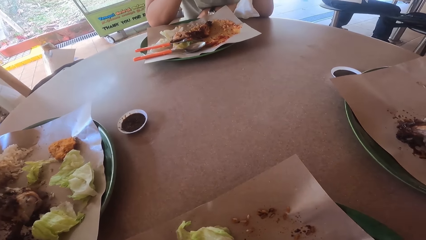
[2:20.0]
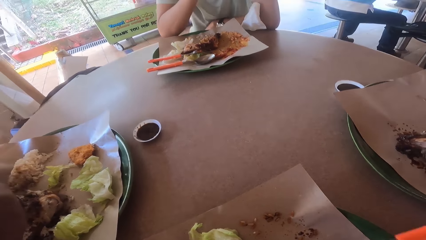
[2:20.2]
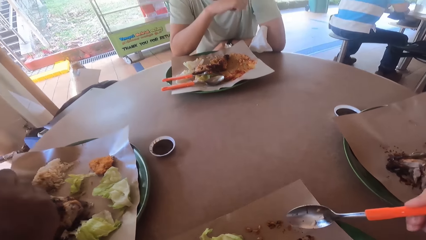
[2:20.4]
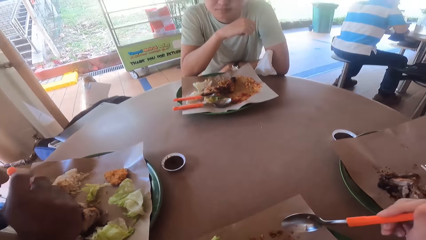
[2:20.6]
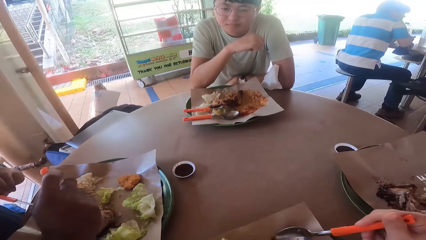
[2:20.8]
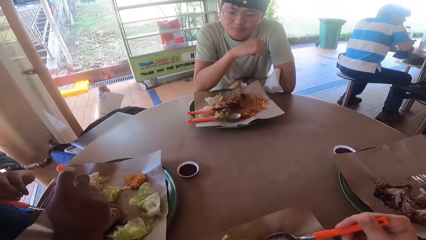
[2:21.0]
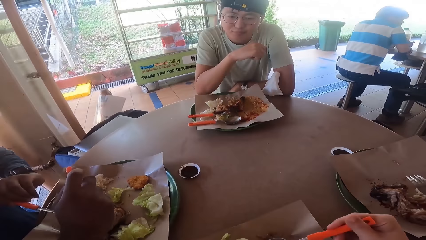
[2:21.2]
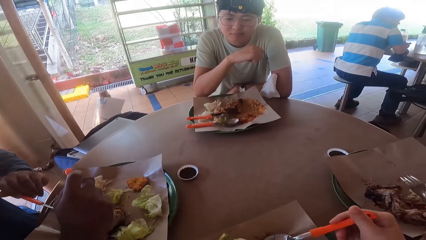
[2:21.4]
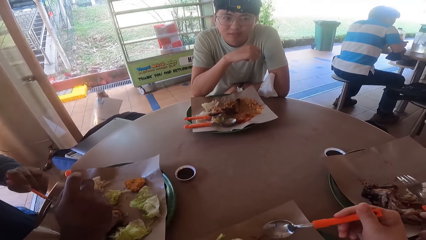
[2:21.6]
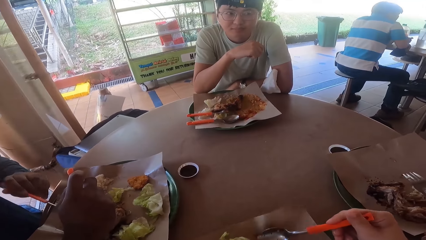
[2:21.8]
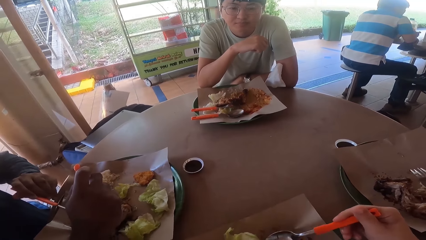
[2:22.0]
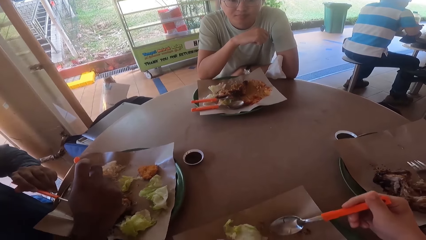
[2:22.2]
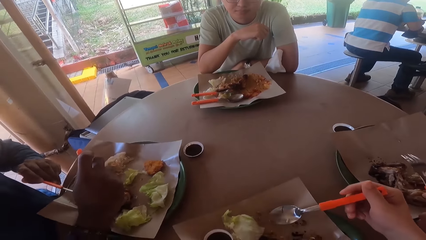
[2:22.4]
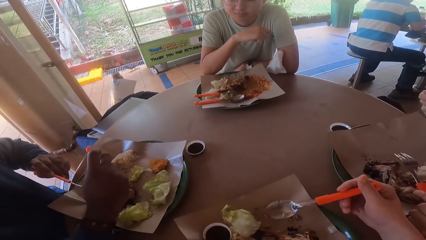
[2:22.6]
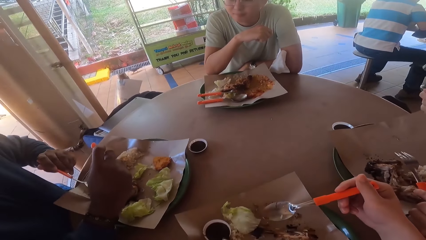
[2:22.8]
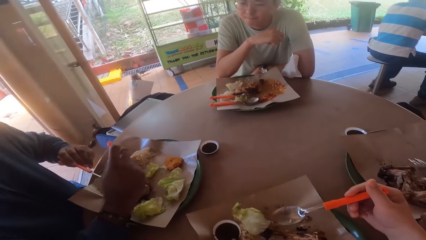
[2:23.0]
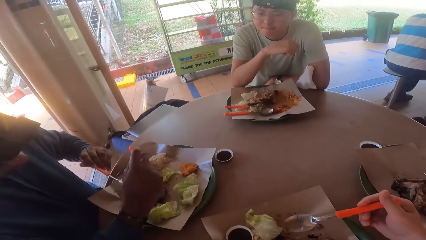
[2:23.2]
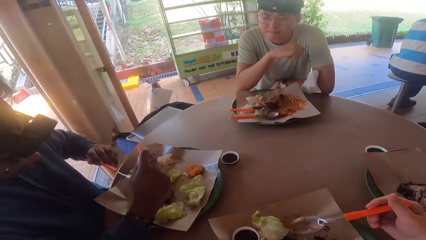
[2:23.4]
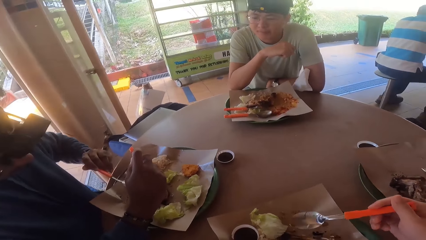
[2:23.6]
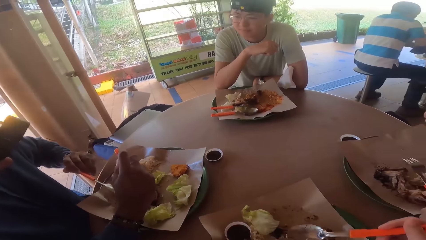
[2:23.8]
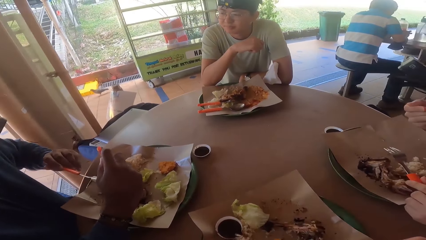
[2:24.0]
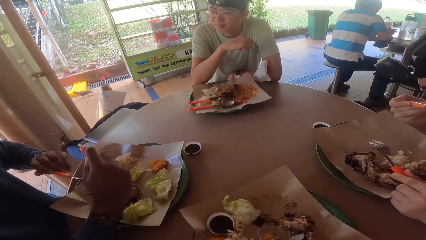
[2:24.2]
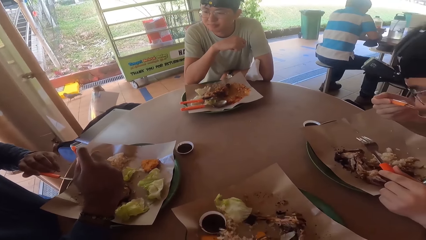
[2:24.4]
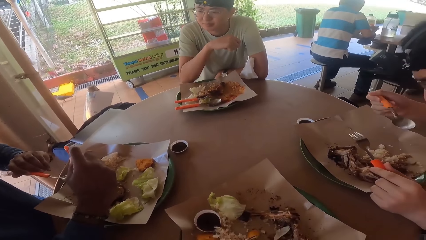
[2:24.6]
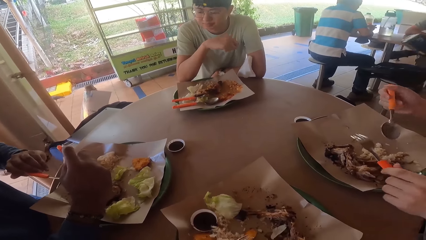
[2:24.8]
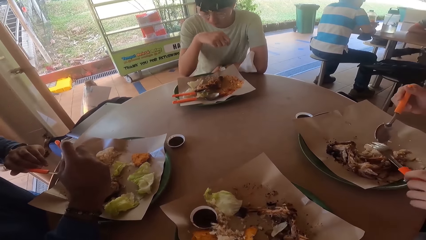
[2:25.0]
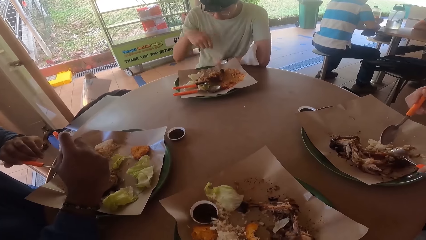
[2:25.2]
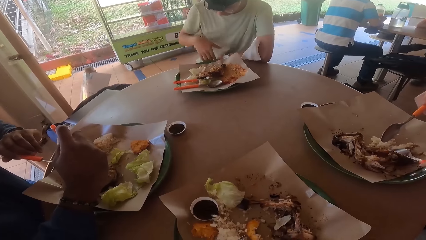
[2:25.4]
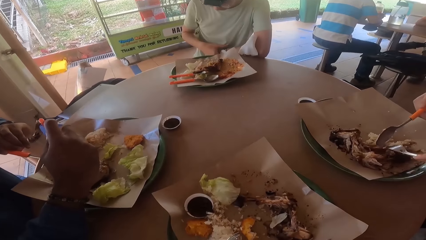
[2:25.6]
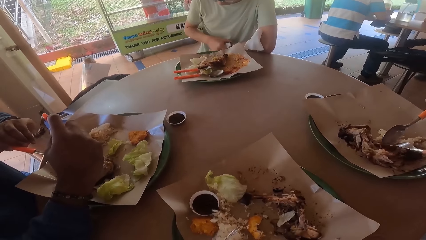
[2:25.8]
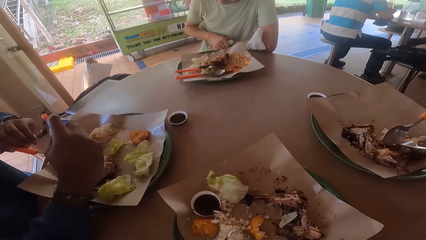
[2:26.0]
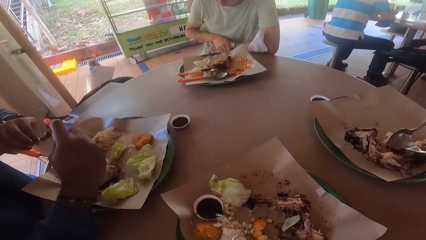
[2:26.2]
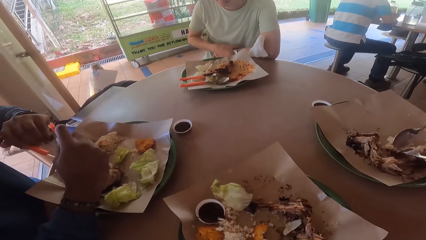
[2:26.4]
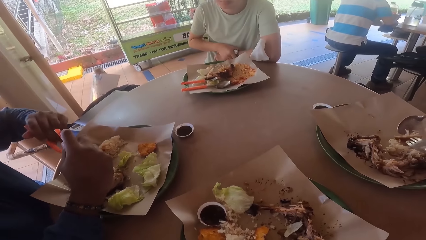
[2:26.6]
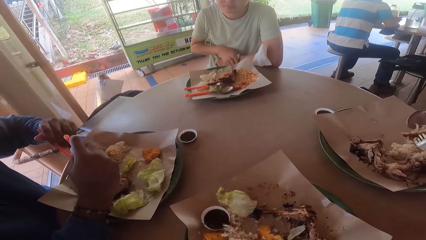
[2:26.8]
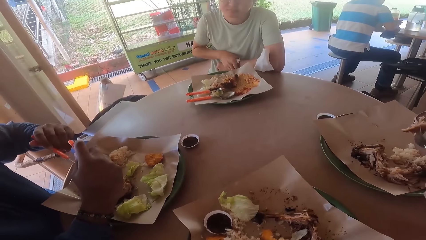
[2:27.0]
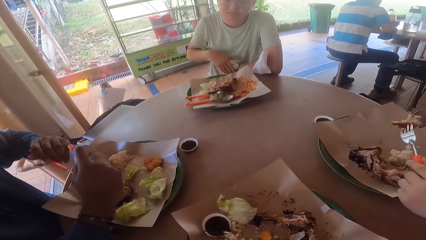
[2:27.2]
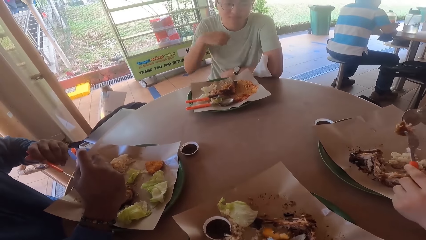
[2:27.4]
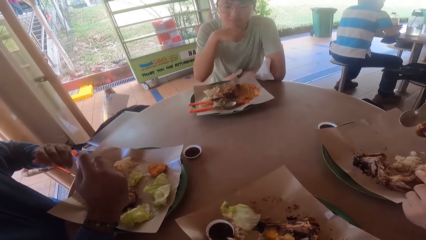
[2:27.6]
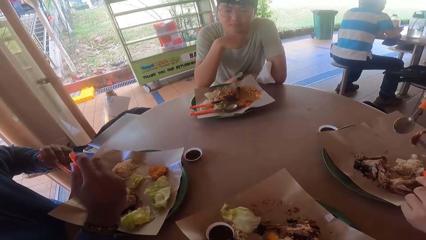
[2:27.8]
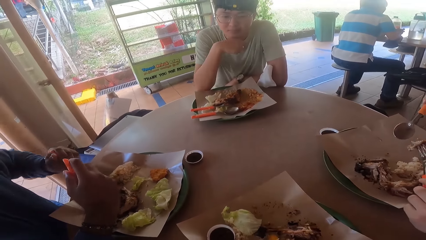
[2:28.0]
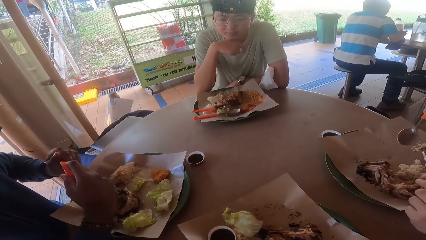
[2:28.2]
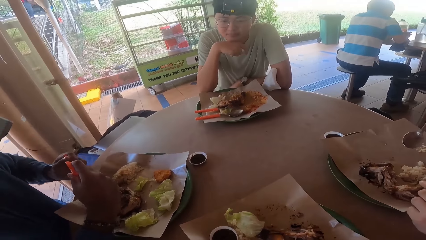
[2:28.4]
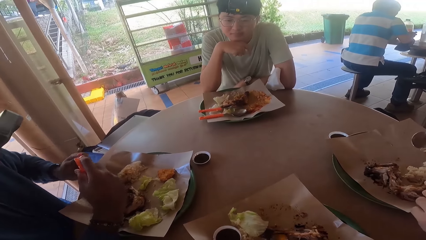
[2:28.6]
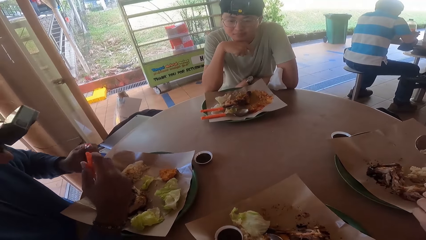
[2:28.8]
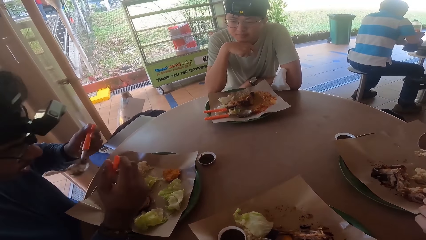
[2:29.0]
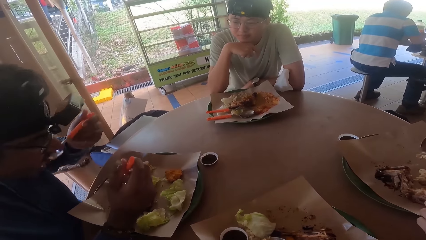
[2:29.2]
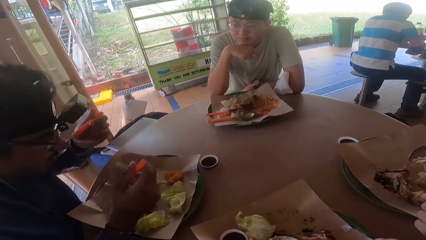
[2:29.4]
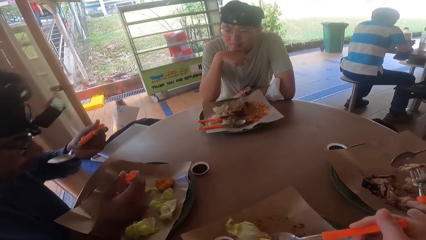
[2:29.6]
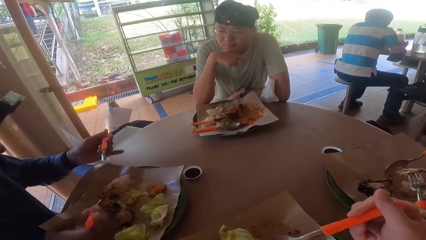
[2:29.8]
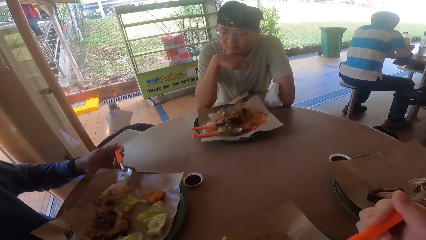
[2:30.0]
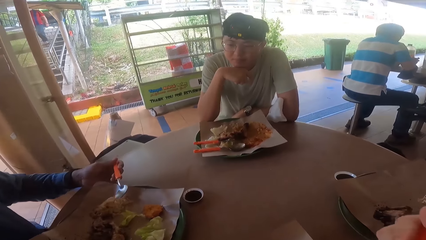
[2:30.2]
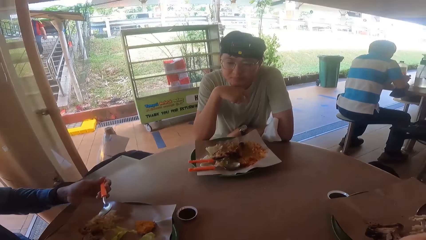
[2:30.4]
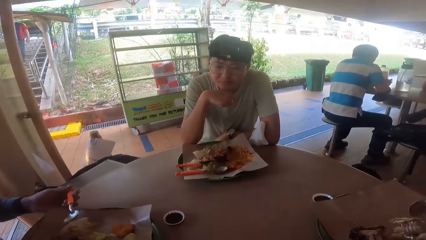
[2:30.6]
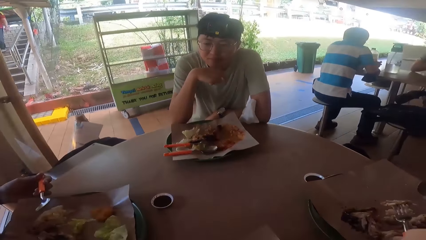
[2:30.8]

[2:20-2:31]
A man adjusts his hand watch.

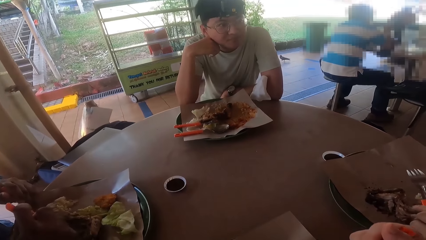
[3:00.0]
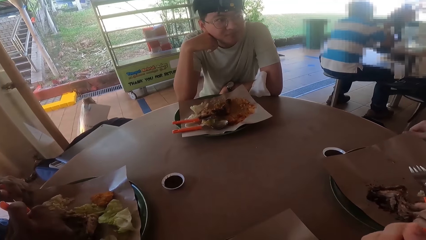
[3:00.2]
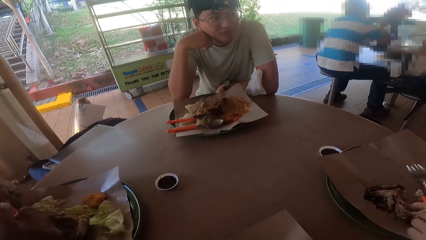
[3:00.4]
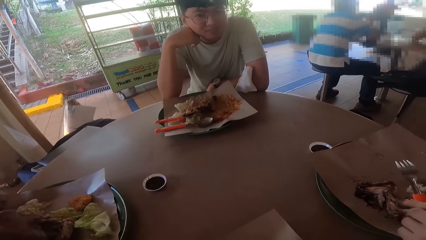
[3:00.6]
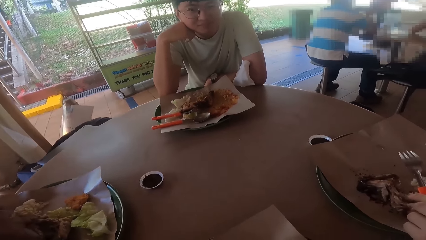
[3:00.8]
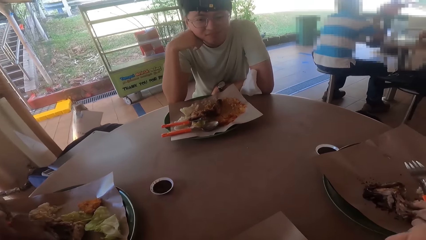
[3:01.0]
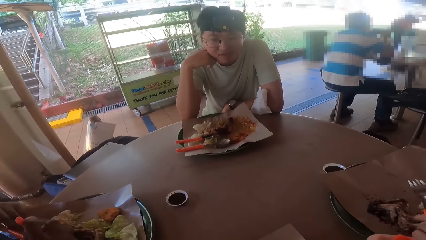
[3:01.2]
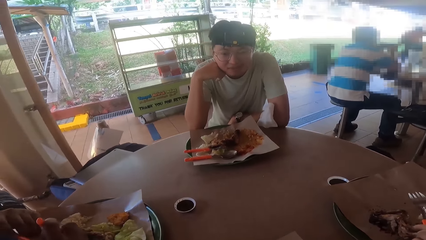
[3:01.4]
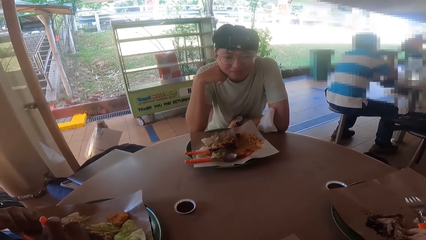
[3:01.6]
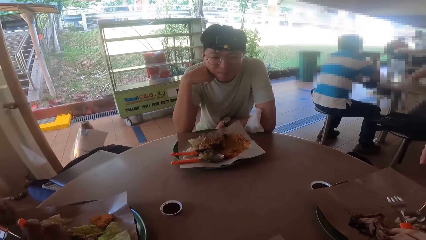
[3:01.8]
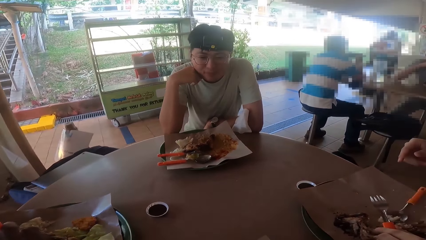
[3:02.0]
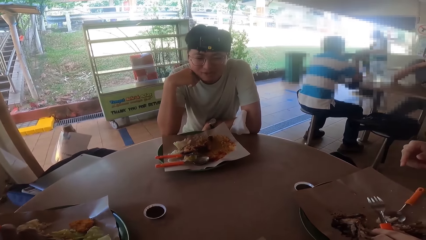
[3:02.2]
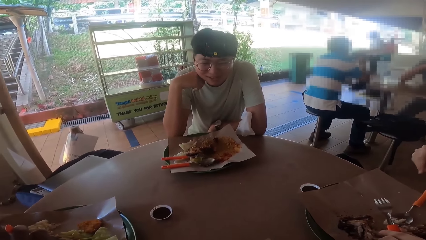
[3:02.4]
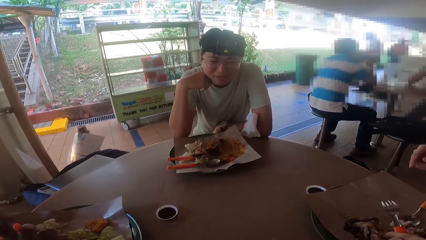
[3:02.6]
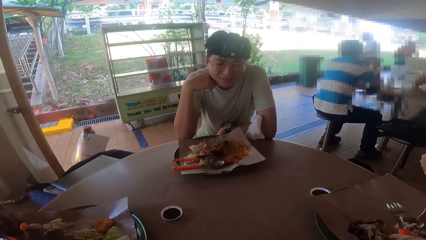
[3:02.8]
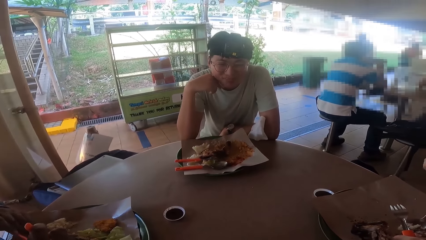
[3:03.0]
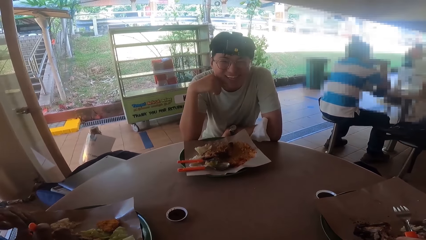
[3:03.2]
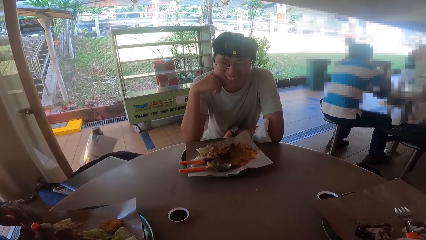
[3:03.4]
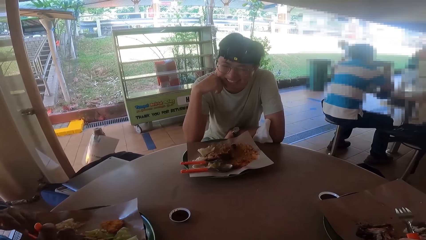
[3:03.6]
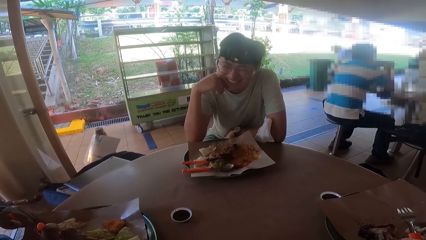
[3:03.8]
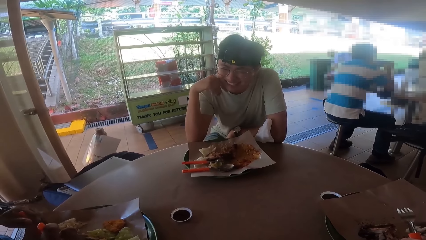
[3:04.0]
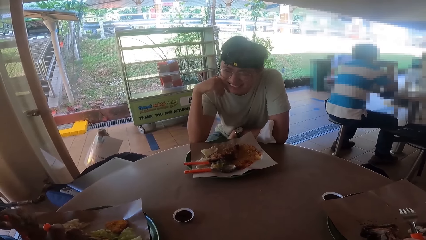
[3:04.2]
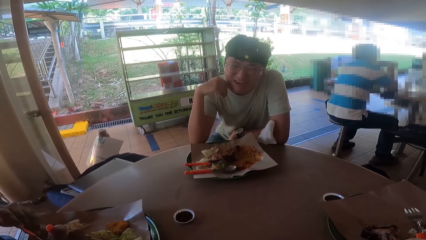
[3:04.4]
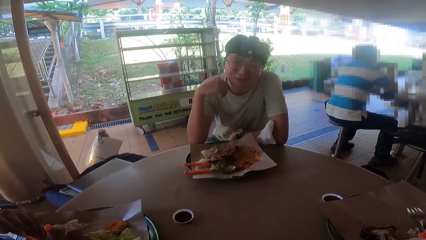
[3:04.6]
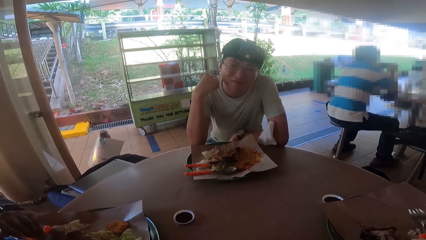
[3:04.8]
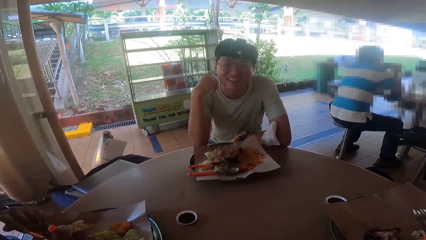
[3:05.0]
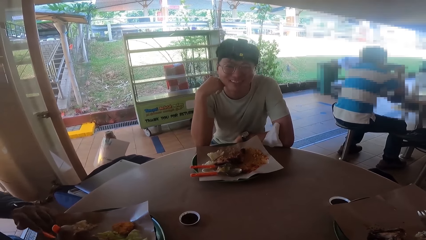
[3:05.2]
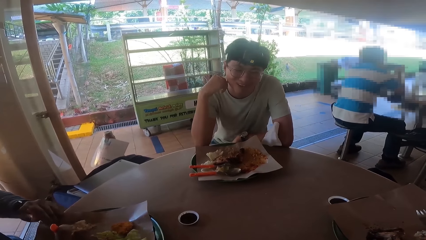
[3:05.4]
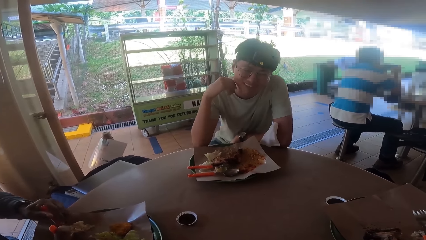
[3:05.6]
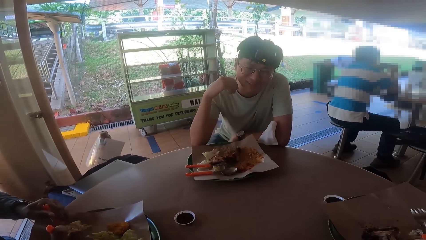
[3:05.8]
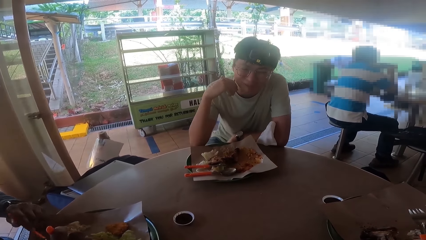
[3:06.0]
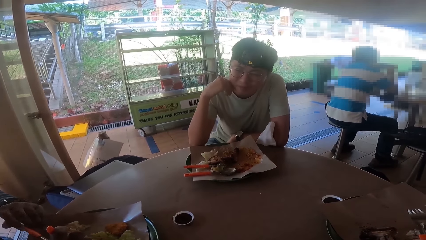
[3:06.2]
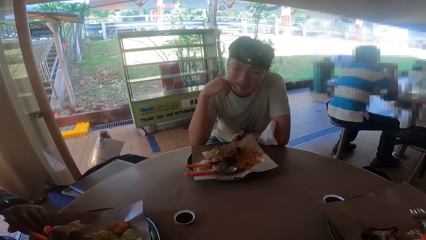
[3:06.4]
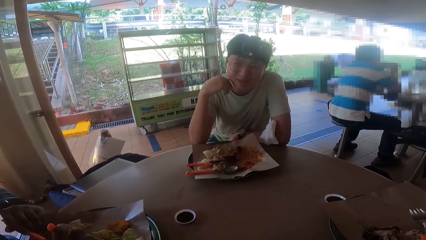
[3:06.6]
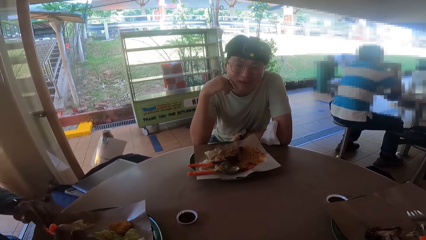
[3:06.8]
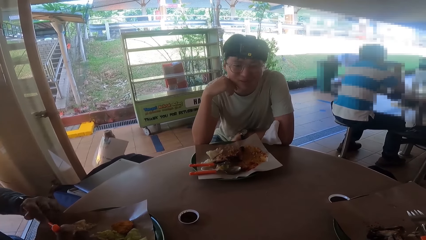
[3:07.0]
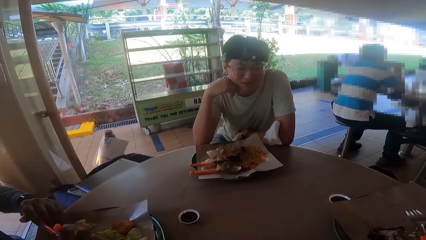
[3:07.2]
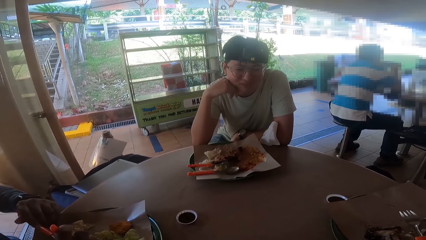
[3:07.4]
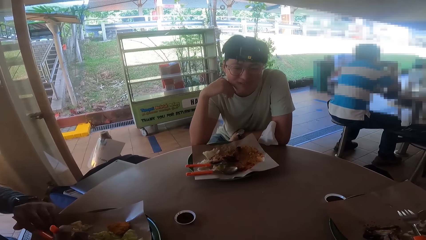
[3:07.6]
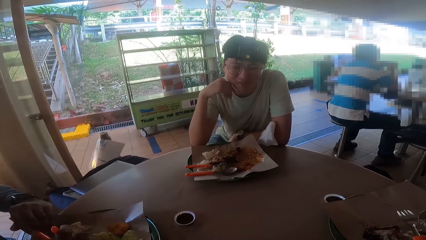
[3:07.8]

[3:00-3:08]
A man converses with another man.
